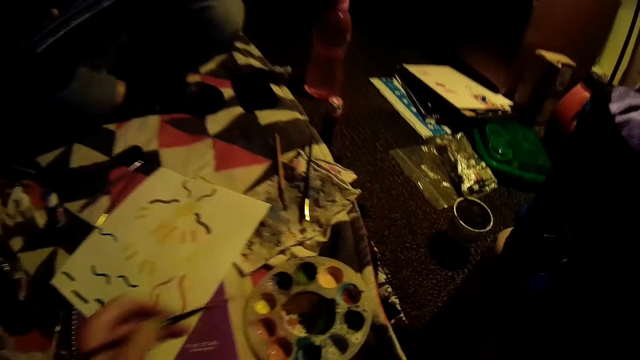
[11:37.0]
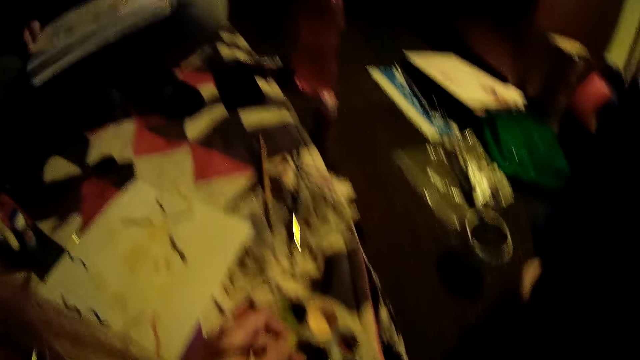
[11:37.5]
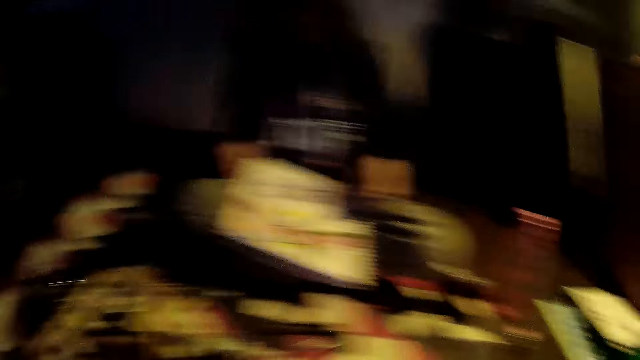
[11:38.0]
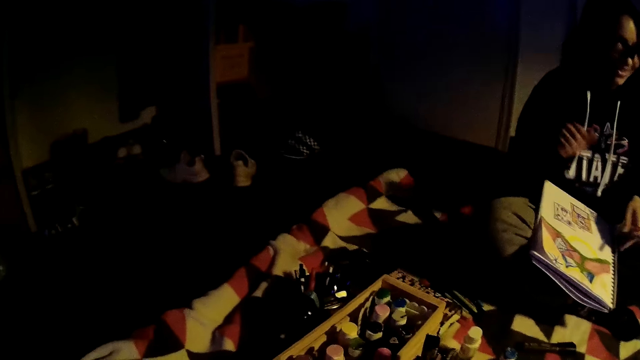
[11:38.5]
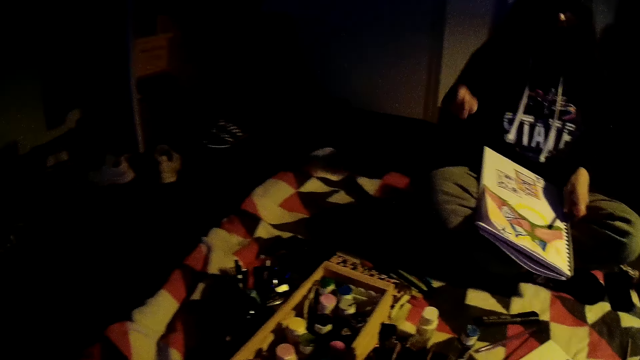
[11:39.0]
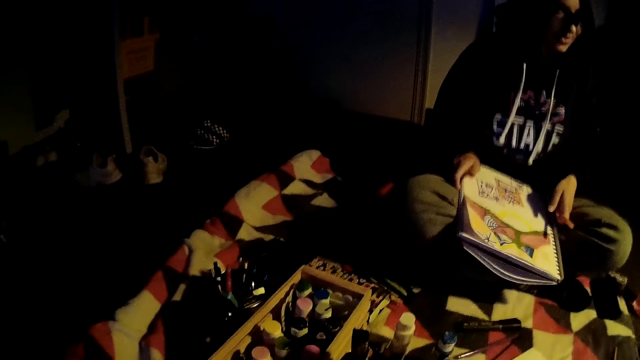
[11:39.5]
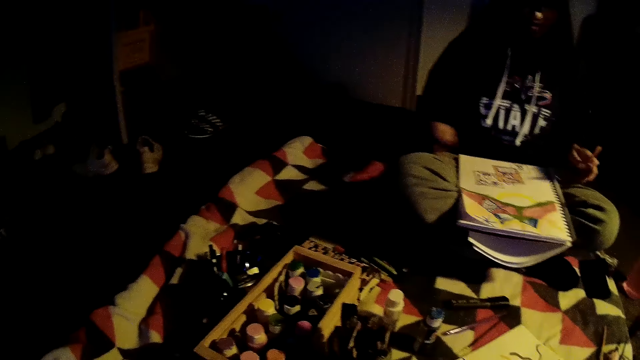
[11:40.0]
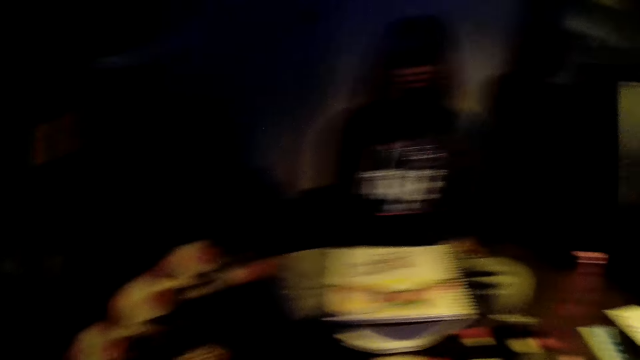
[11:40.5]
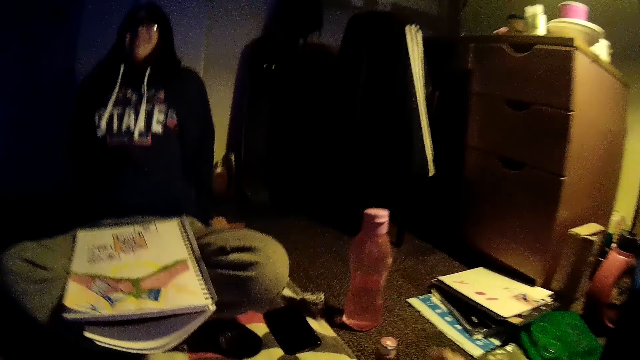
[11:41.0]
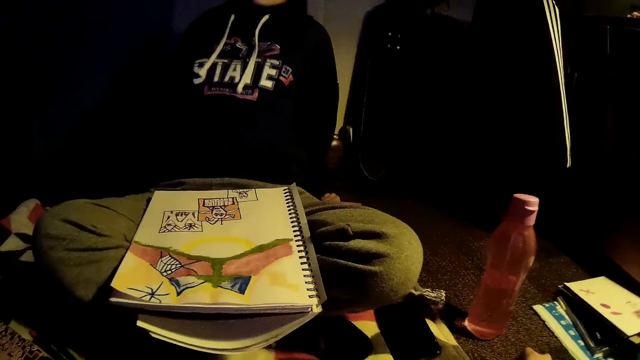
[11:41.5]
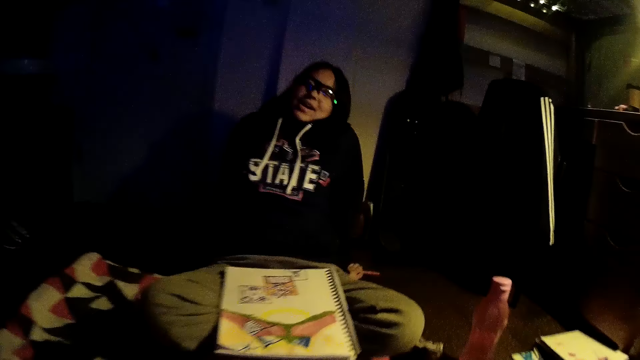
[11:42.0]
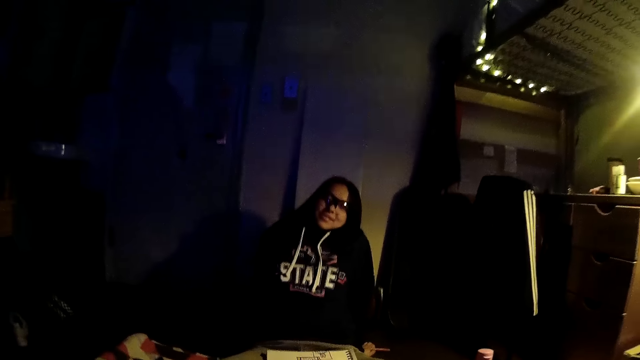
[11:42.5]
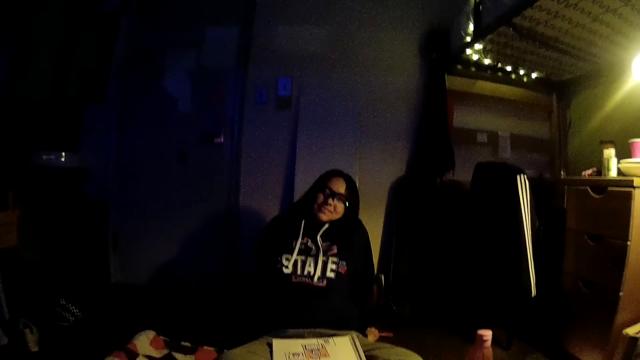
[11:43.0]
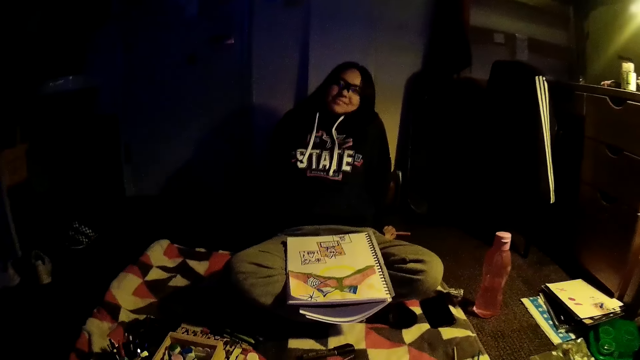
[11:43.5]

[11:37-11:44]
The camera wearer dips the brush in ink. A woman touches the paint book with her right hand. The camera wearer picks a paint plastic from the floor with her right hand. The woman interacted with the camera wearer.

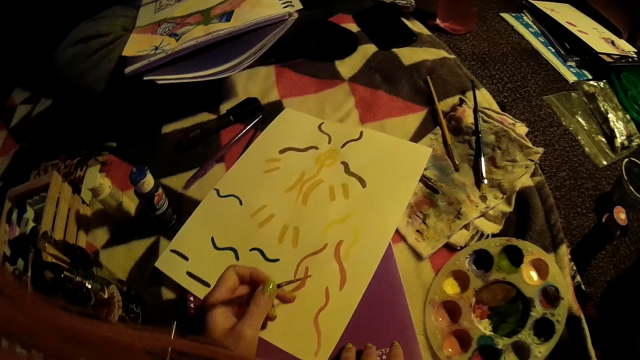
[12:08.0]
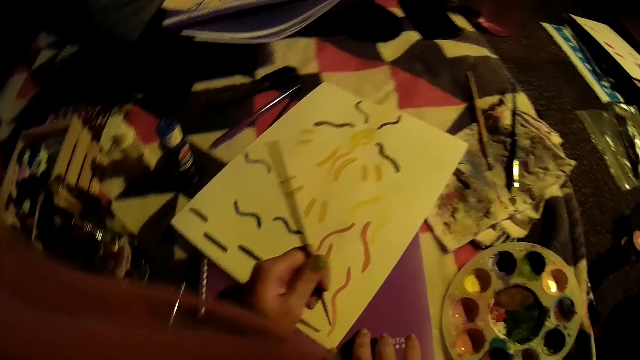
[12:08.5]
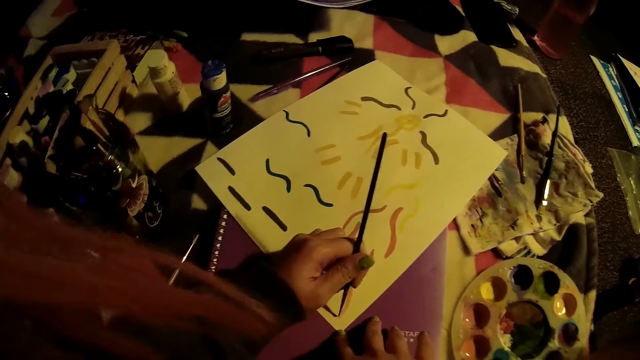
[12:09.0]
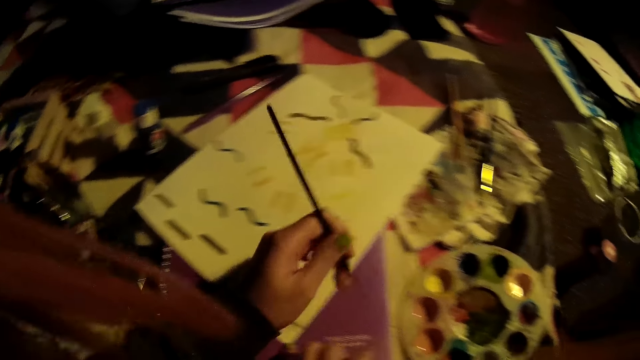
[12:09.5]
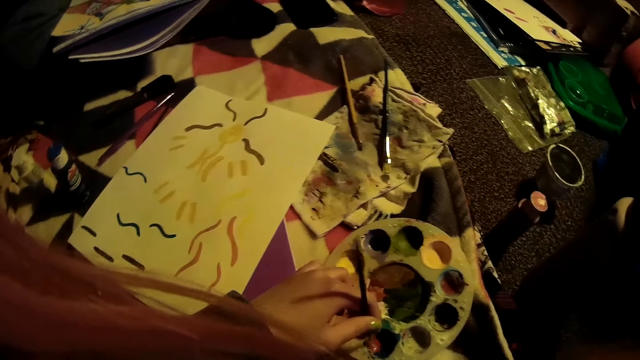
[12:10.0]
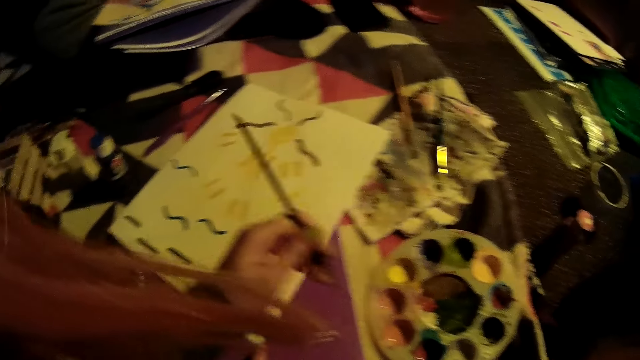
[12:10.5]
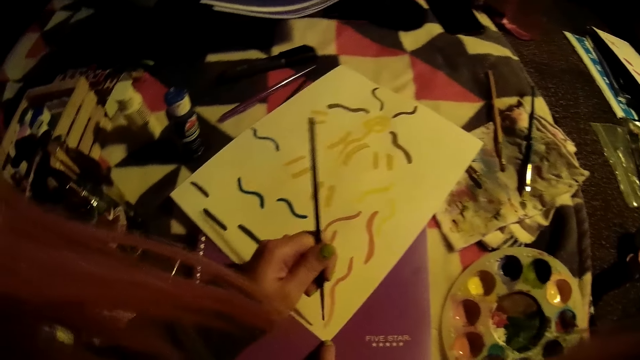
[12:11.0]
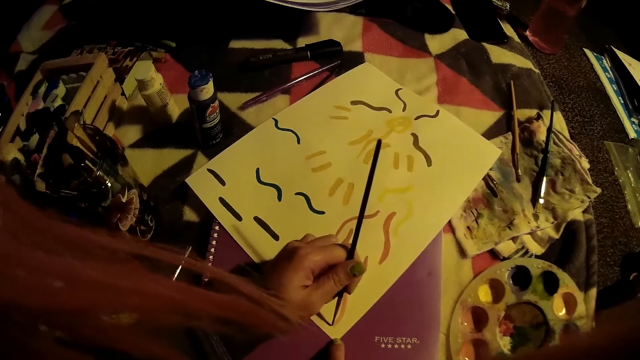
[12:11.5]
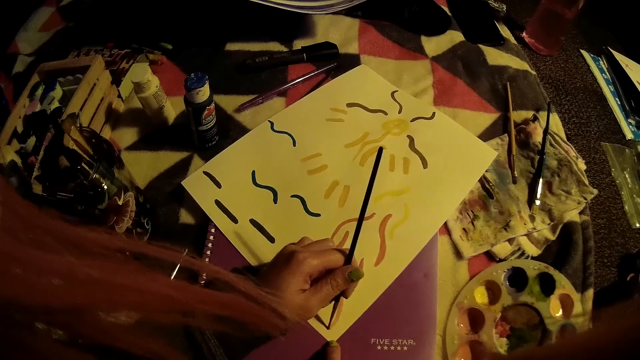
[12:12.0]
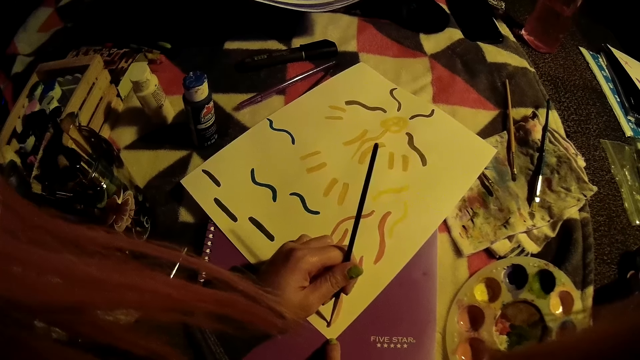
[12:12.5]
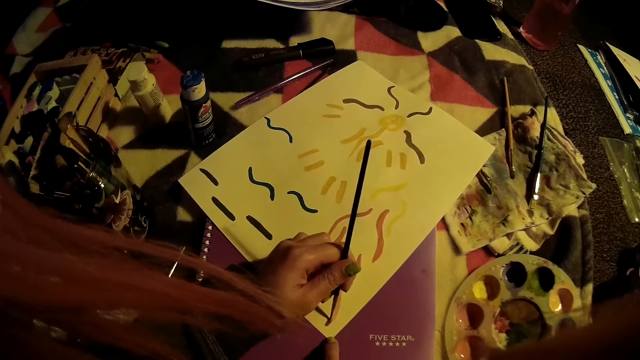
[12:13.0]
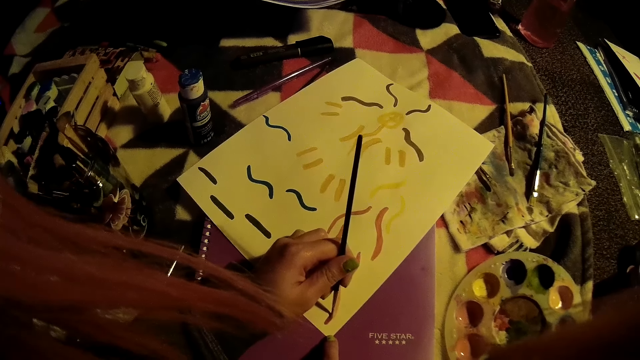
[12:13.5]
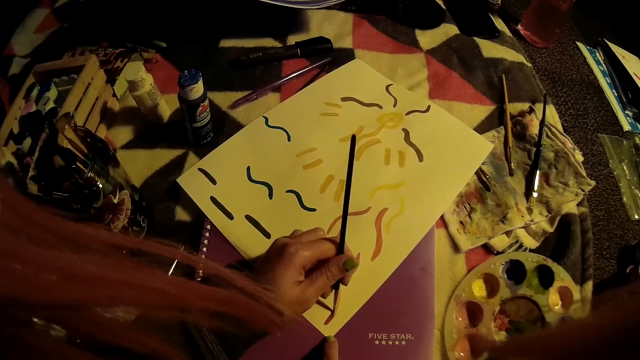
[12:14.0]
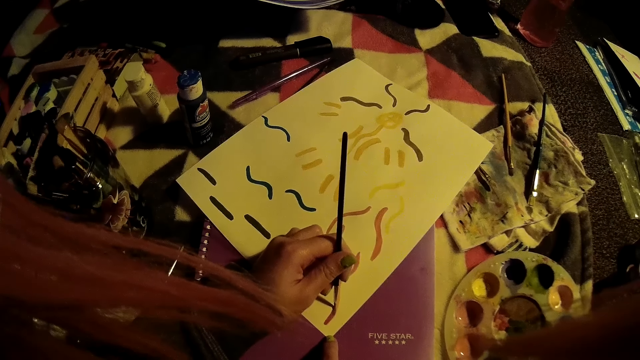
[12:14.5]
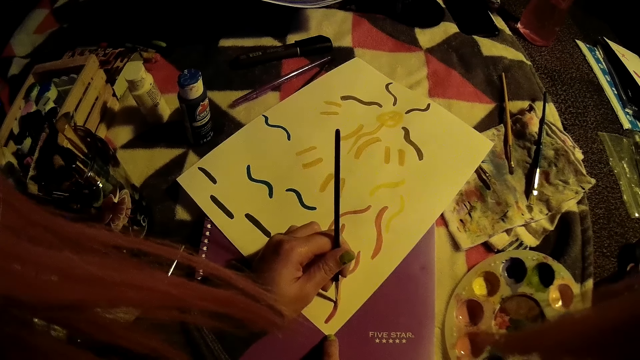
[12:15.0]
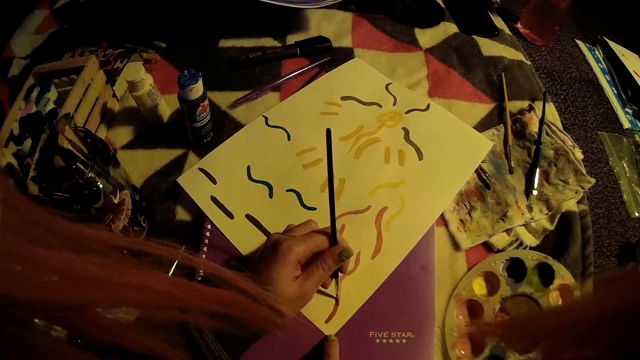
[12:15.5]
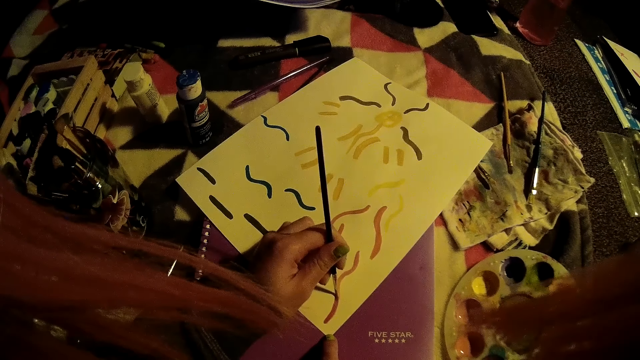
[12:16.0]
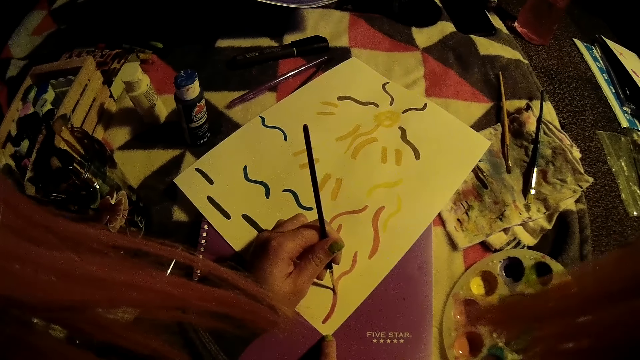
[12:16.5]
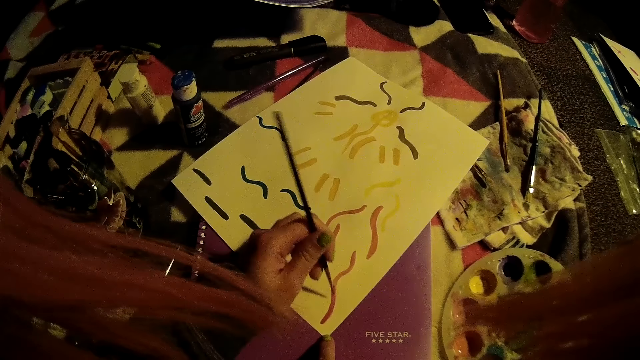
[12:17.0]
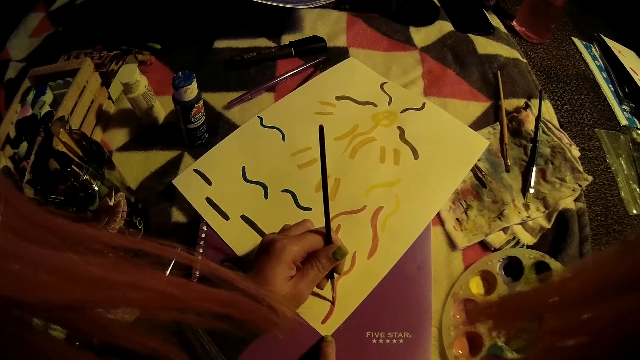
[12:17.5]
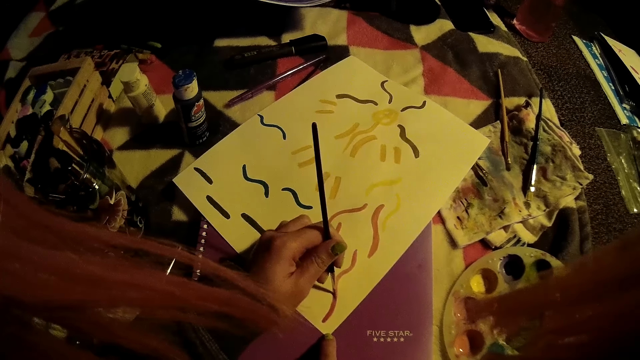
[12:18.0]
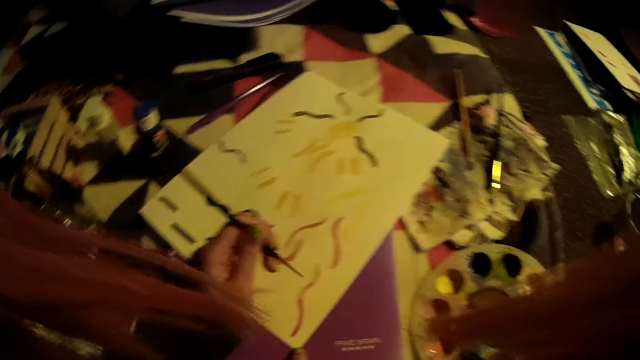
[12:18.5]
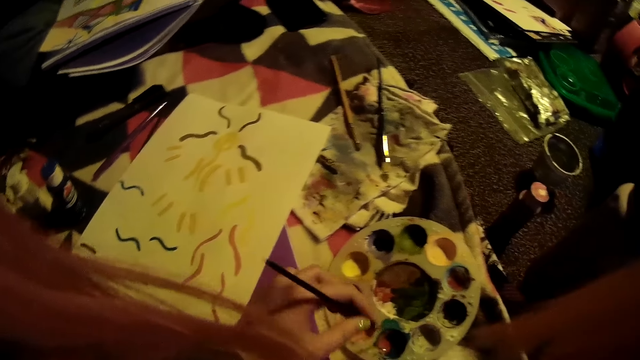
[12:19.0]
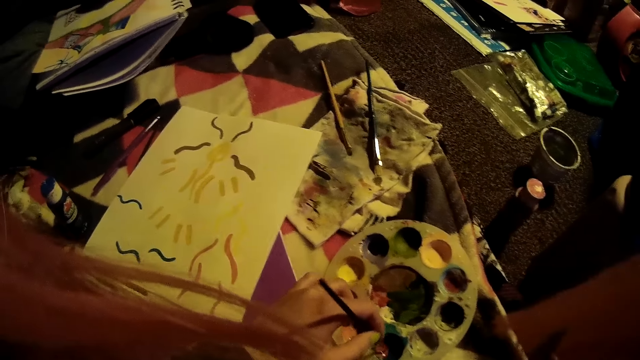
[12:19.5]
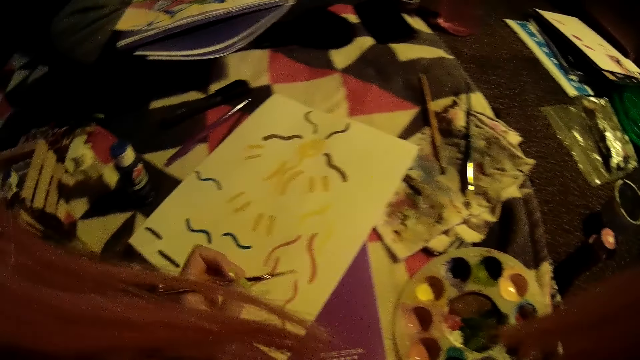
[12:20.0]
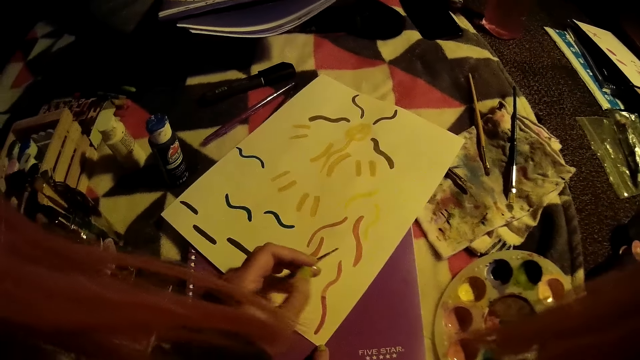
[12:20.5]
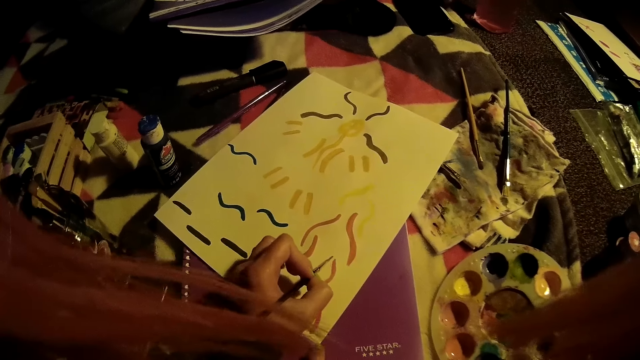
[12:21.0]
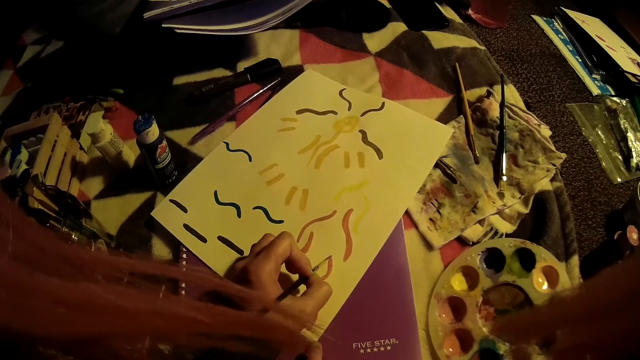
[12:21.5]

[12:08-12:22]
The camera wearer dips the paint brush into the paint palette with her left hand. She draws on the paper with her left hand. She dips the paint brush into the paint palette with her left hand. She draws on the paper with her left hand.
